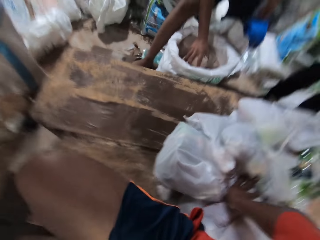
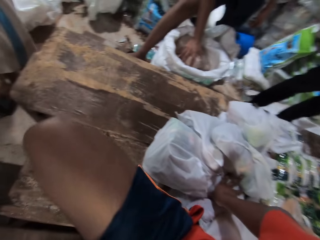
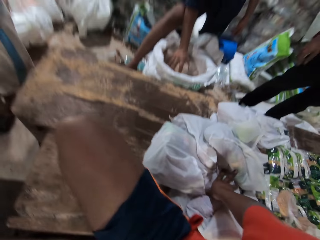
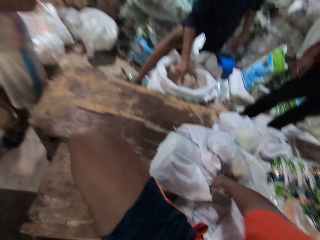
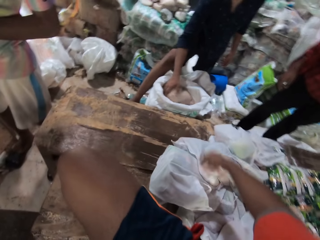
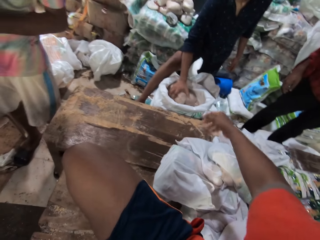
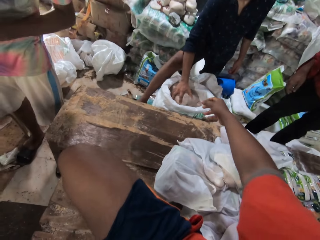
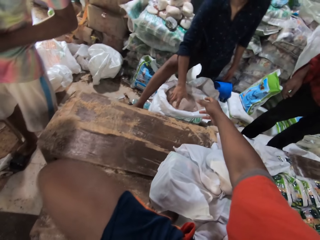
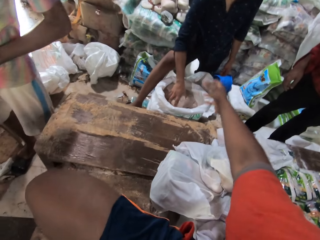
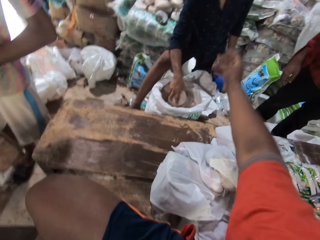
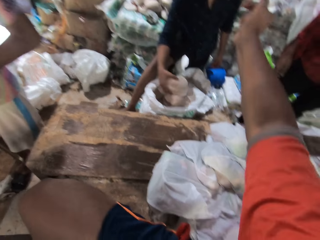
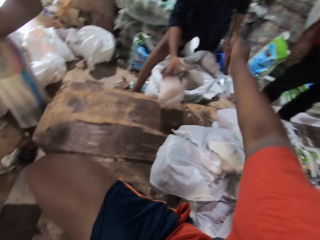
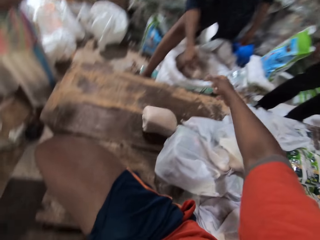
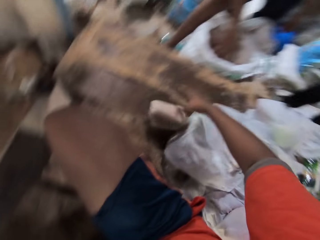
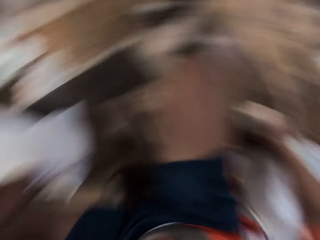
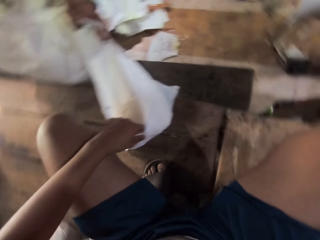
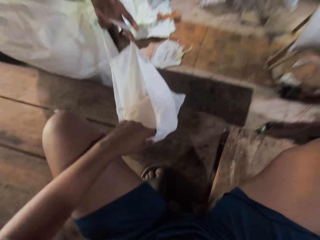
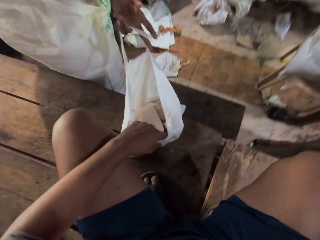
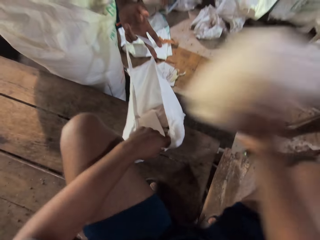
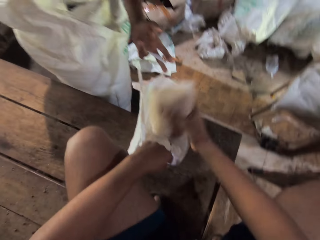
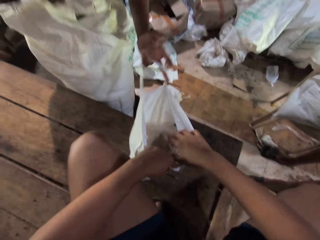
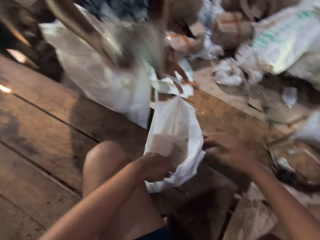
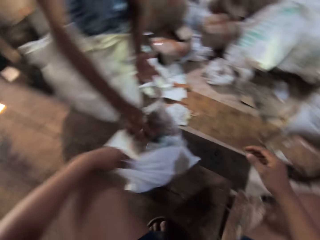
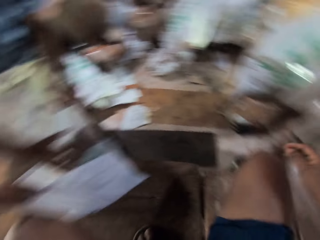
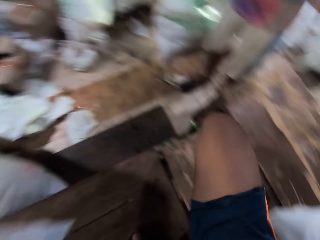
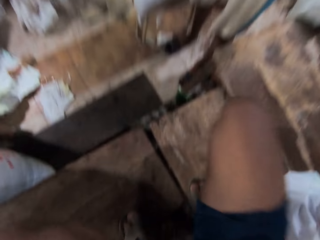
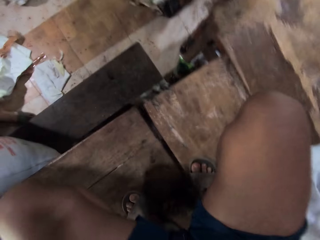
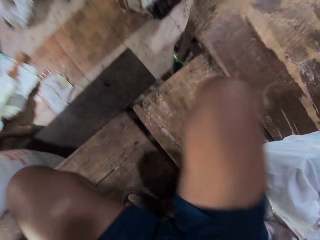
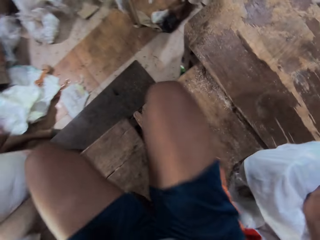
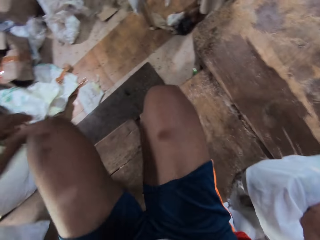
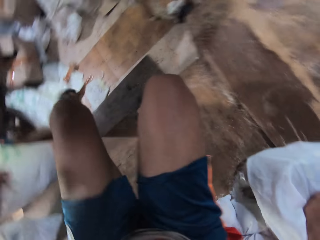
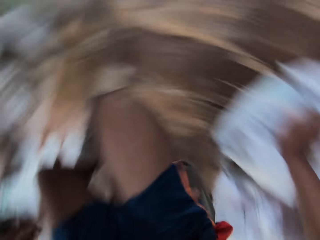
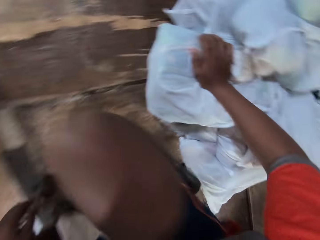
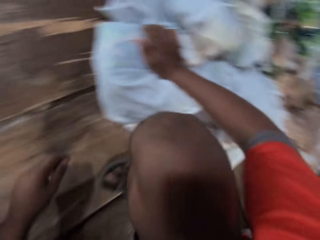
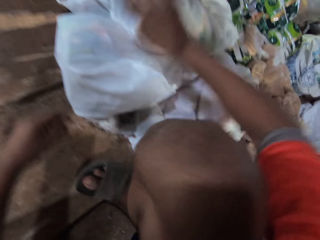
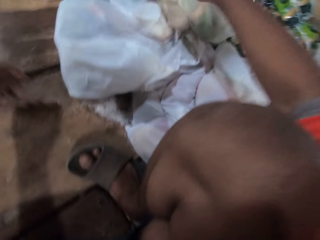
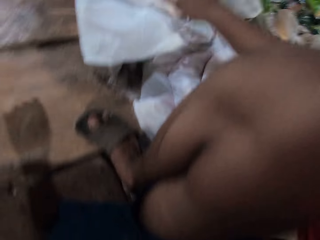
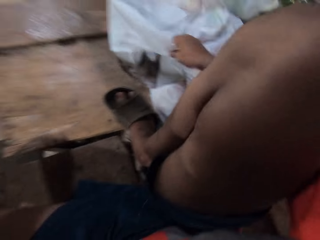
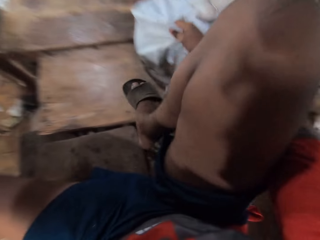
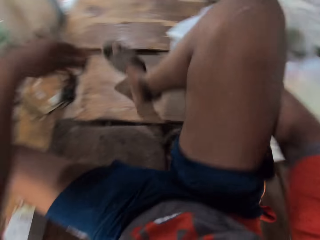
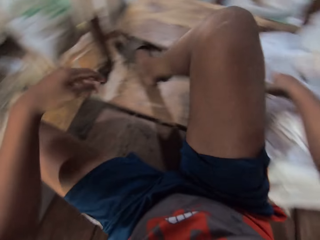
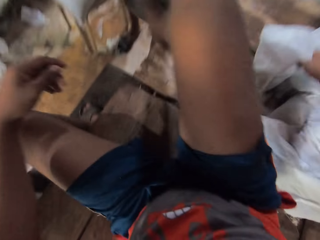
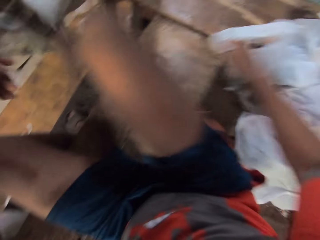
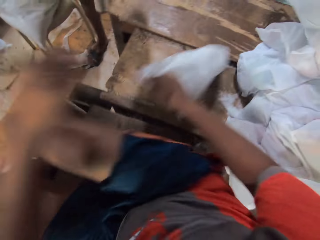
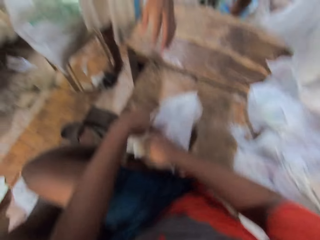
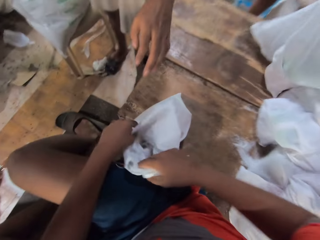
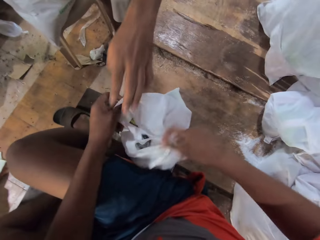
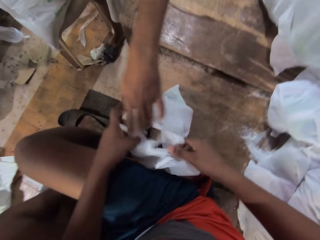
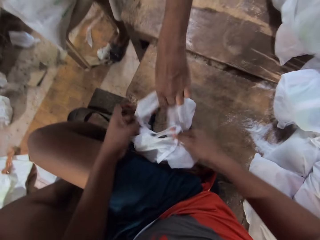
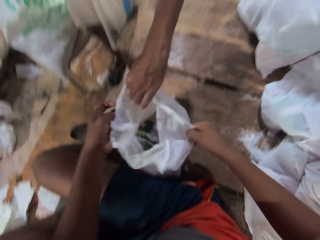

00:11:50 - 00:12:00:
The camera wearer talks to his colleagues. A man throws food stuff on the table with his right hand. The camera wearer grabs the food stuff with his right hand from the table. He puts the food stuff in the bag of food stuffs held by another man with his right hand. The other man puts food stuff in the bag of food stuffs with his right hand. The camera wearer places his right hand on the bag of food stuffs. He grabs a bag of food stuff with his right hand. He puts his leg on the floor. He handles the bag of food stuffs with both hands. He puts the other leg on the floor. He picks up a nylon paper from the table.

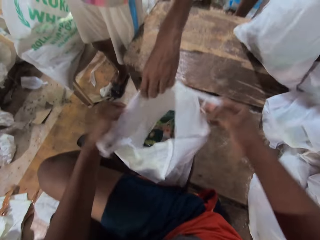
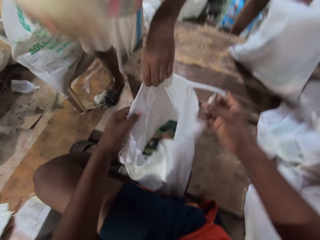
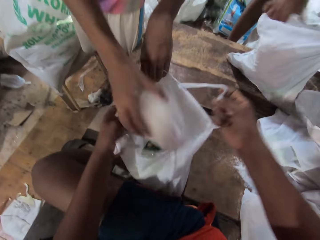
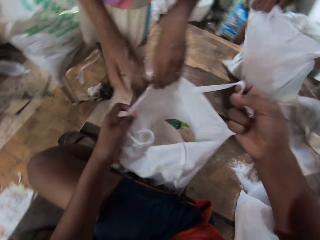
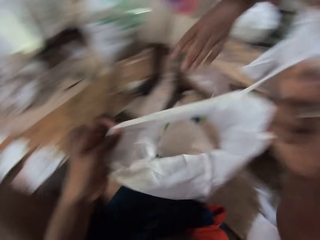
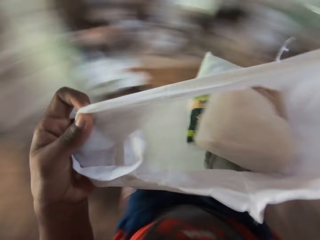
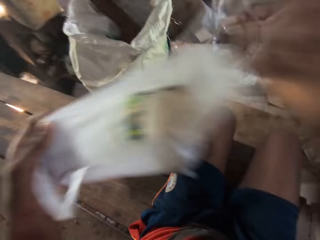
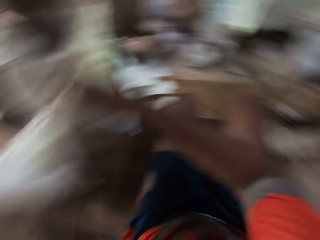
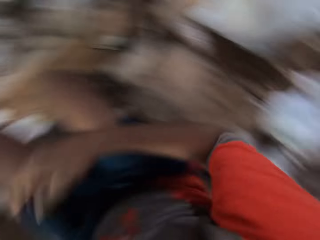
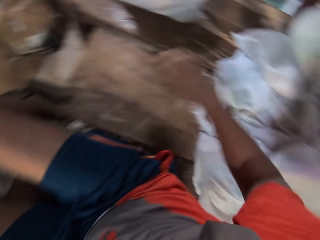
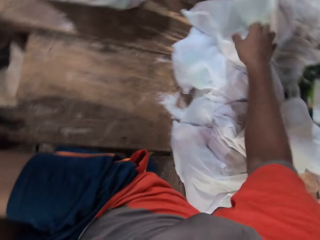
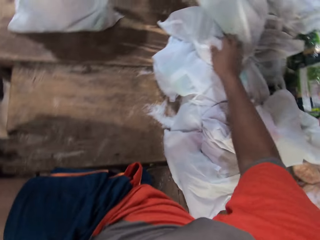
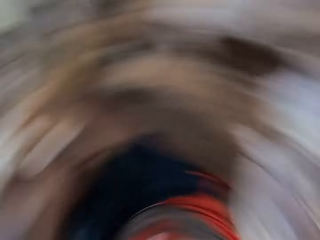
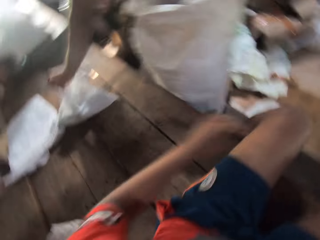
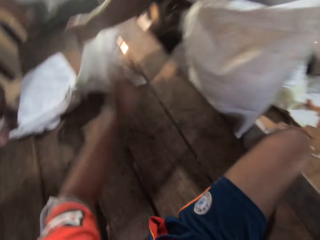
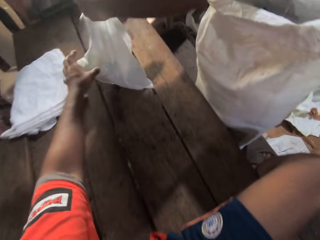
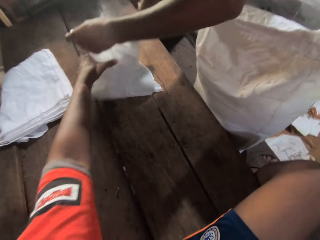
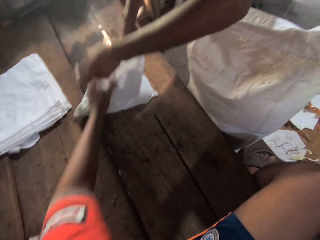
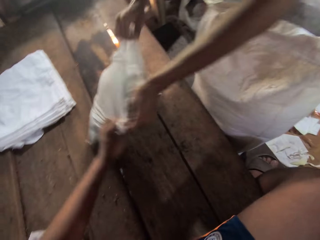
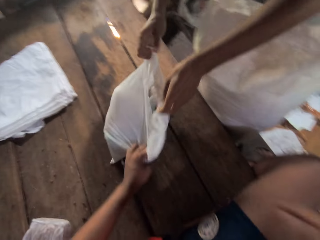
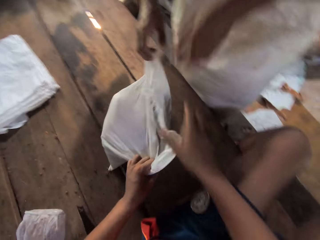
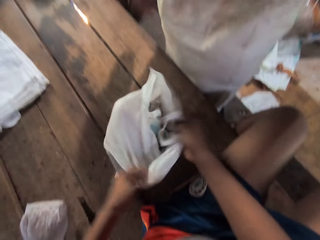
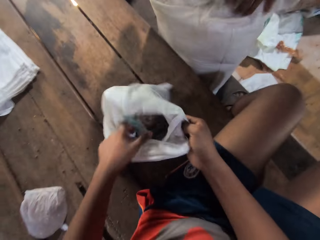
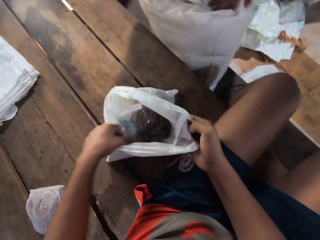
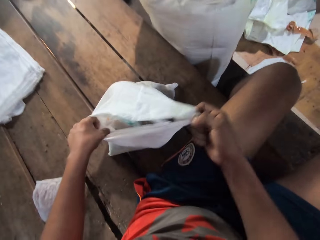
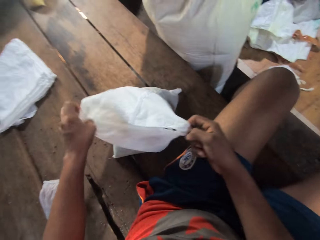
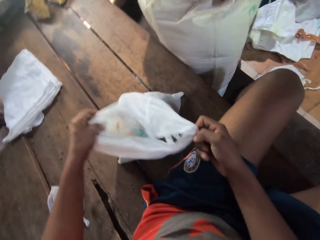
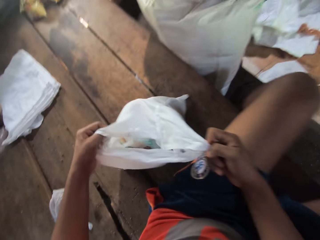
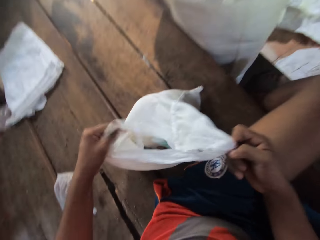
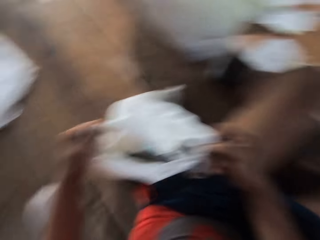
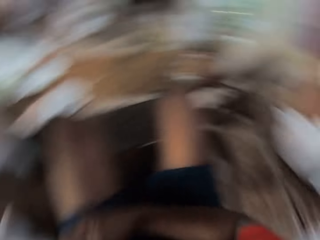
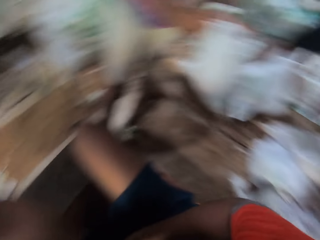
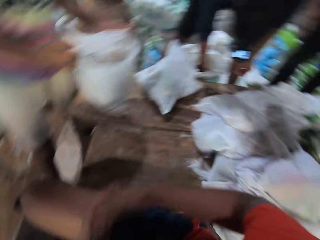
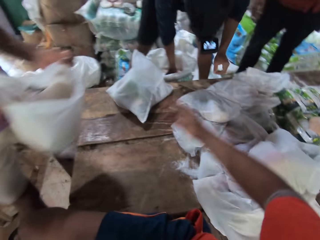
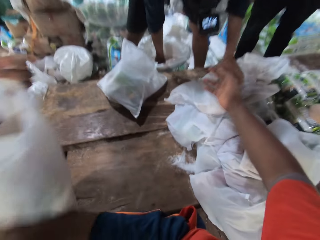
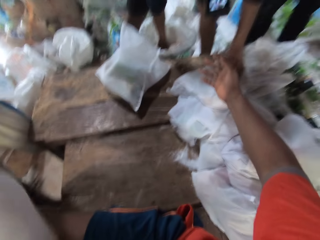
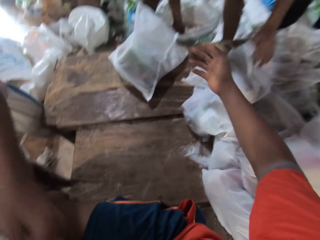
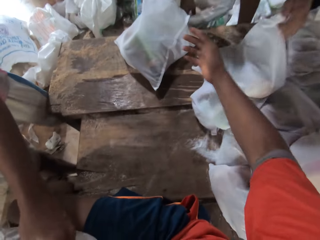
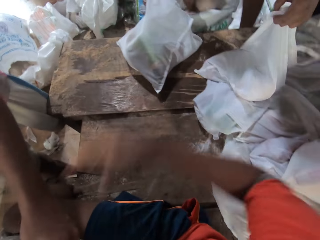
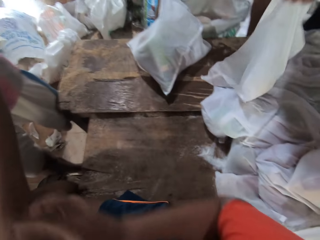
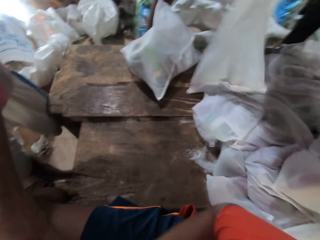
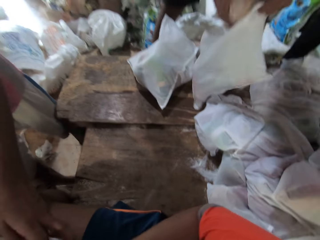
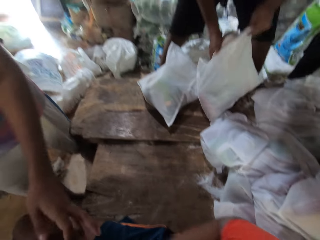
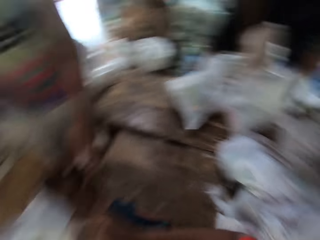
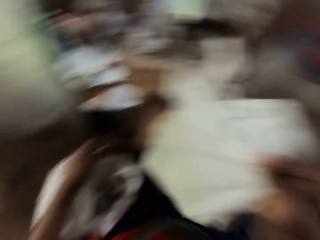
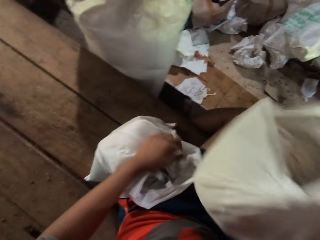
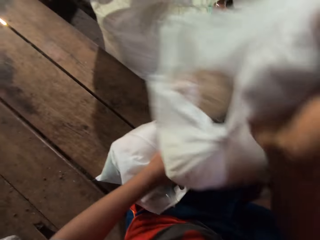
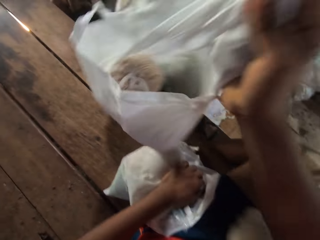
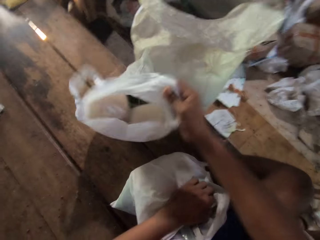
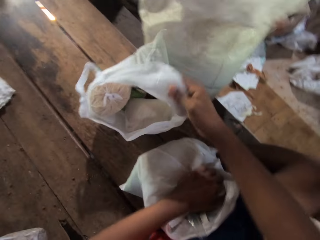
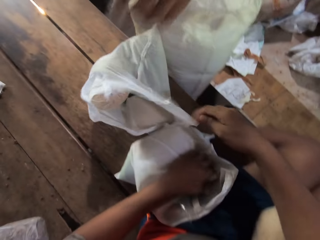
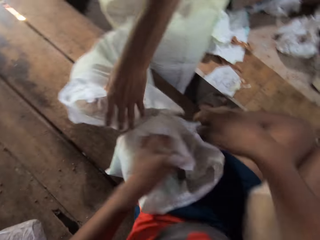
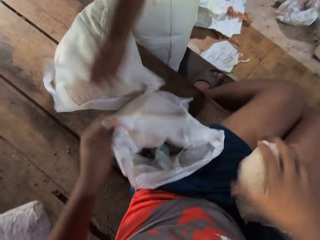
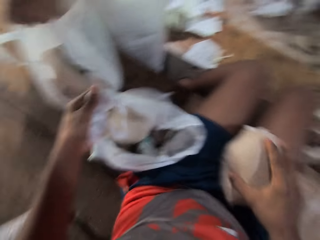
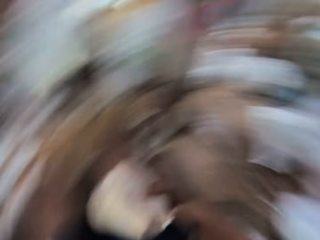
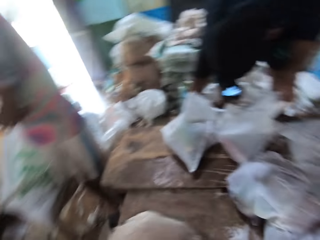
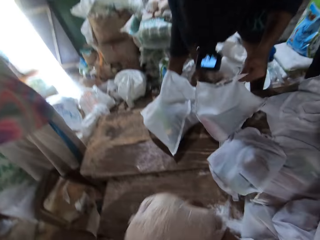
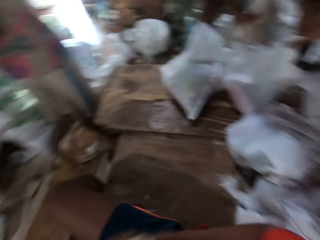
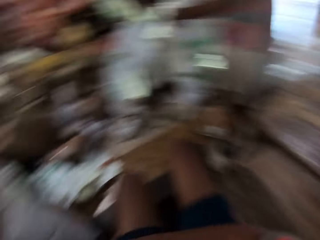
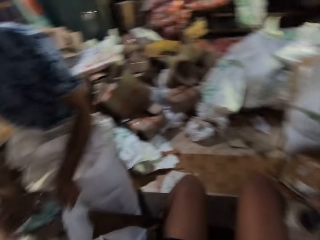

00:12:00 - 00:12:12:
A man opens the bag with his left hand. The man holds the nylon bag in the camera wearer's hands. The man puts food stuff into the bag with his right hand. The camera wearer throws the bag of food stuff across the table with both hands and carries the nylon bag to the other side of the table. He places his right hand on the bag of food stuffs. He grabs the bag of food stuffs from another man with his left hand. He handles the bag of food stuff with both hands. He places the bag of food stuff on the table with his right hand. He passes another nylon bag to the other man with his other hand. The other man grabs the bag of food stuff with his left hand.
